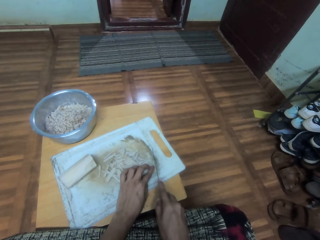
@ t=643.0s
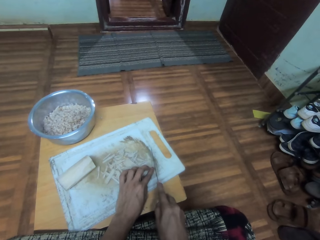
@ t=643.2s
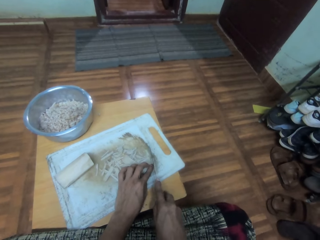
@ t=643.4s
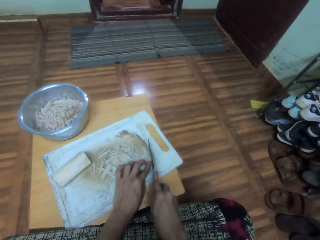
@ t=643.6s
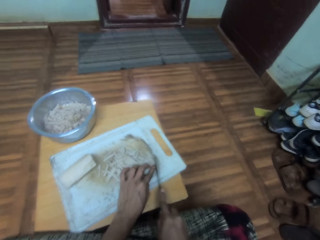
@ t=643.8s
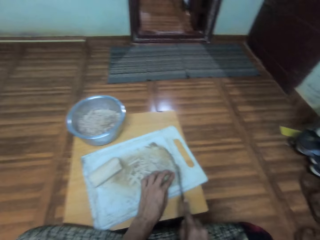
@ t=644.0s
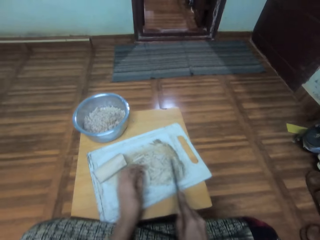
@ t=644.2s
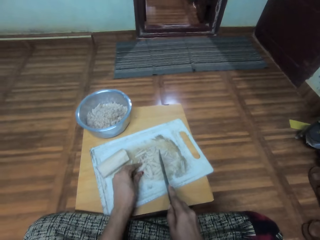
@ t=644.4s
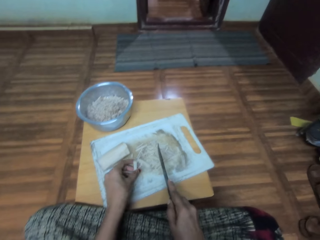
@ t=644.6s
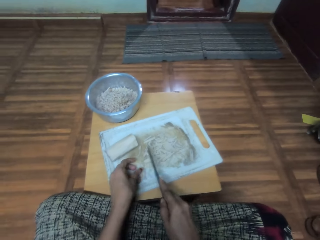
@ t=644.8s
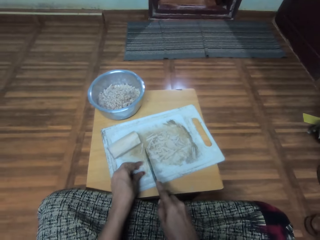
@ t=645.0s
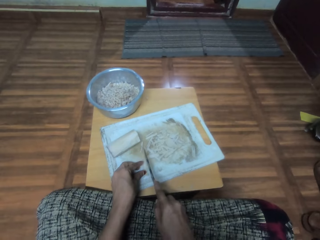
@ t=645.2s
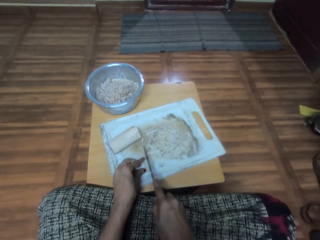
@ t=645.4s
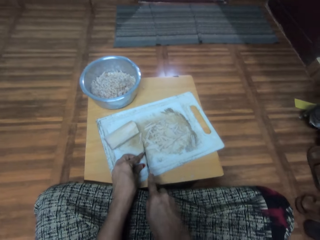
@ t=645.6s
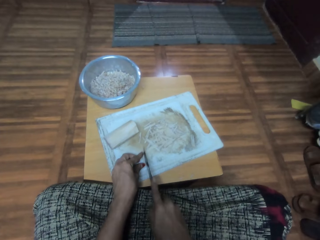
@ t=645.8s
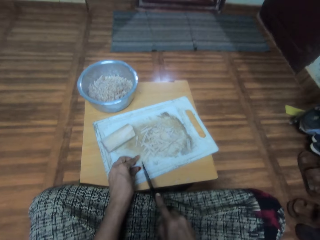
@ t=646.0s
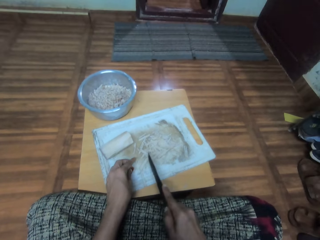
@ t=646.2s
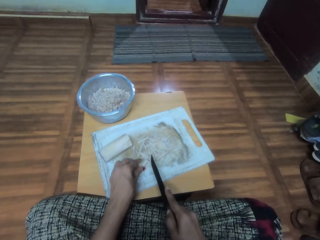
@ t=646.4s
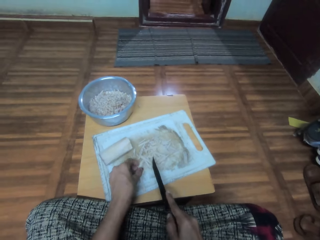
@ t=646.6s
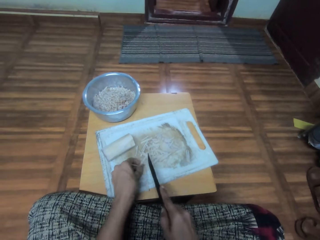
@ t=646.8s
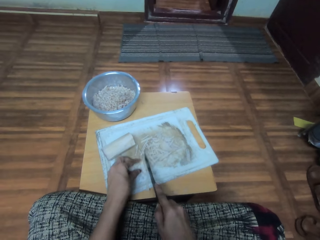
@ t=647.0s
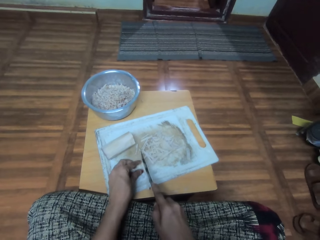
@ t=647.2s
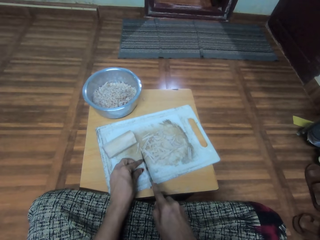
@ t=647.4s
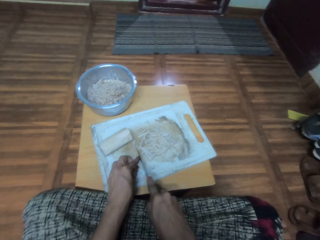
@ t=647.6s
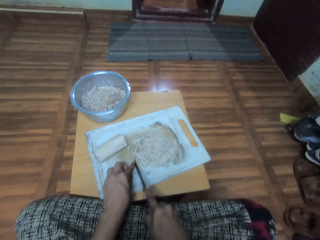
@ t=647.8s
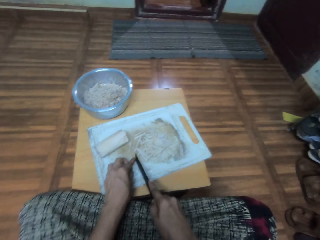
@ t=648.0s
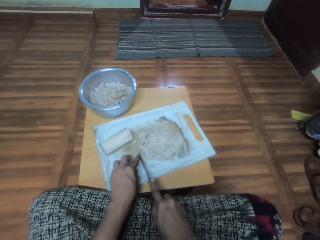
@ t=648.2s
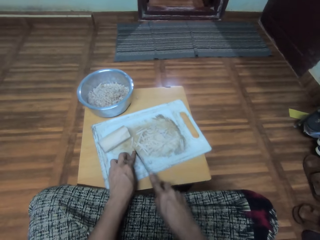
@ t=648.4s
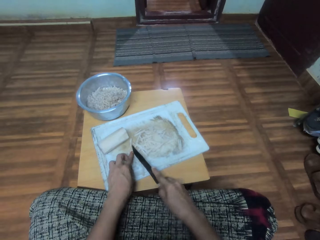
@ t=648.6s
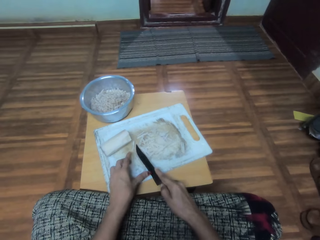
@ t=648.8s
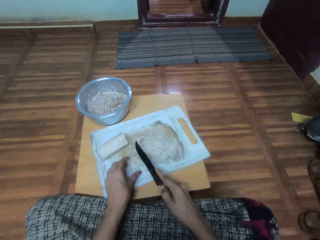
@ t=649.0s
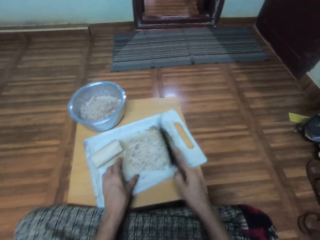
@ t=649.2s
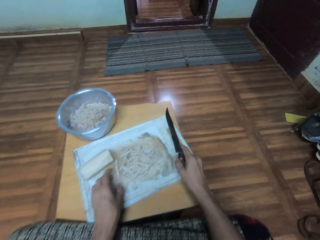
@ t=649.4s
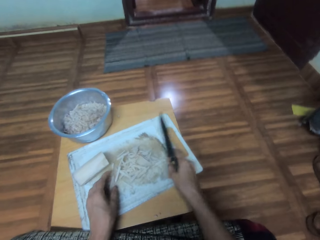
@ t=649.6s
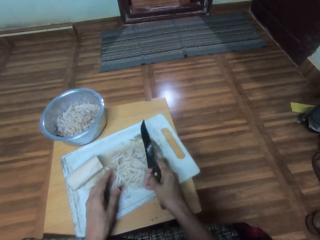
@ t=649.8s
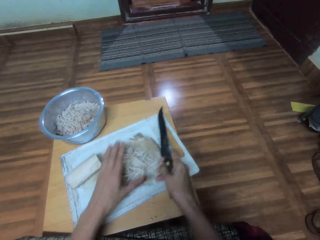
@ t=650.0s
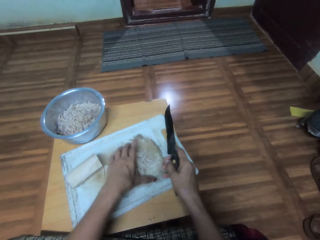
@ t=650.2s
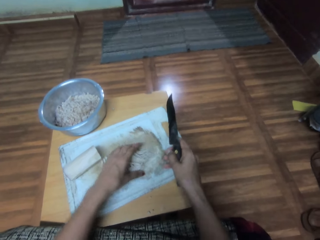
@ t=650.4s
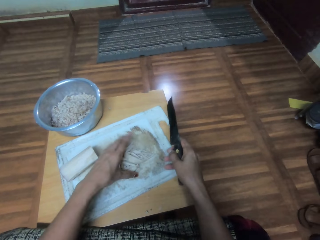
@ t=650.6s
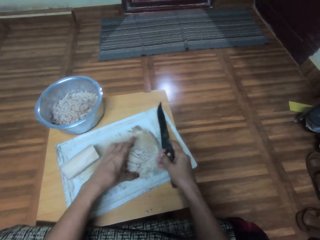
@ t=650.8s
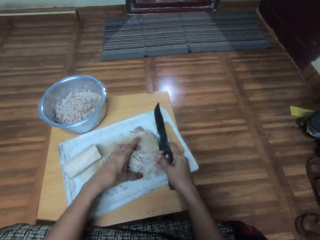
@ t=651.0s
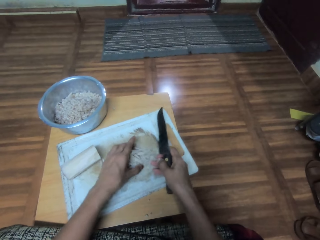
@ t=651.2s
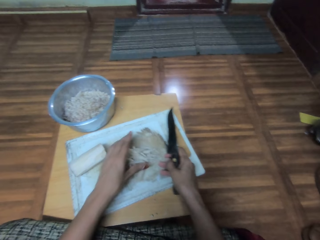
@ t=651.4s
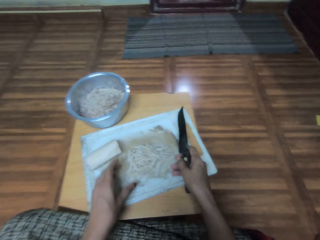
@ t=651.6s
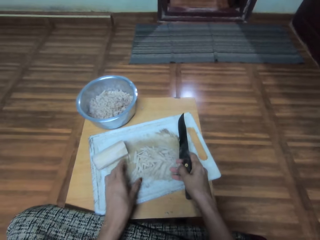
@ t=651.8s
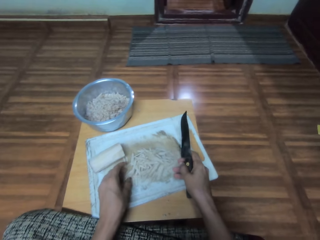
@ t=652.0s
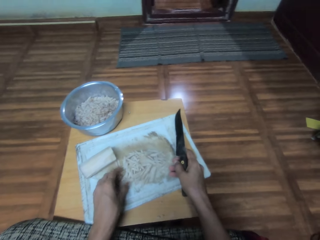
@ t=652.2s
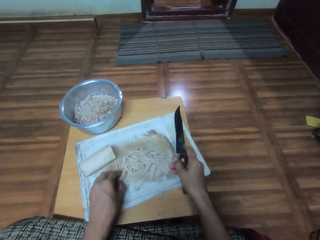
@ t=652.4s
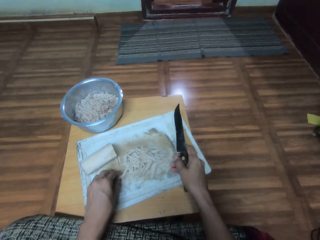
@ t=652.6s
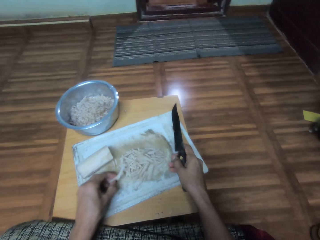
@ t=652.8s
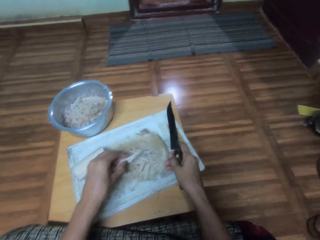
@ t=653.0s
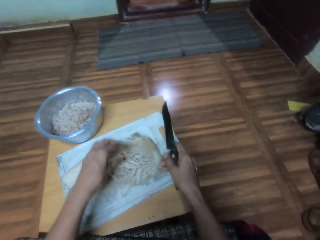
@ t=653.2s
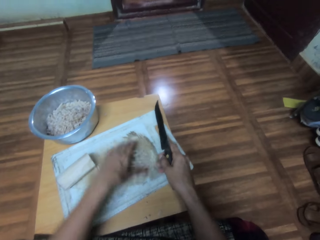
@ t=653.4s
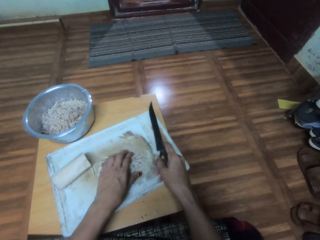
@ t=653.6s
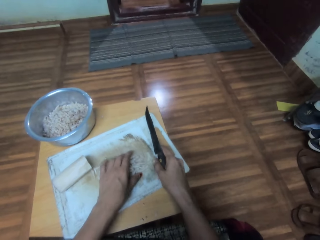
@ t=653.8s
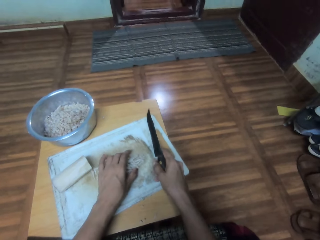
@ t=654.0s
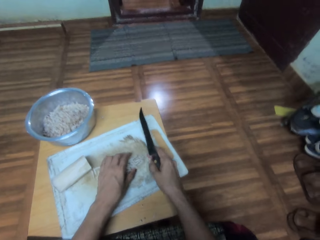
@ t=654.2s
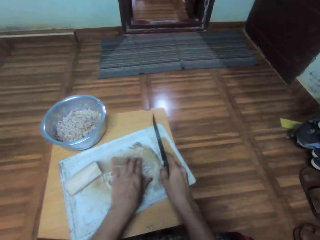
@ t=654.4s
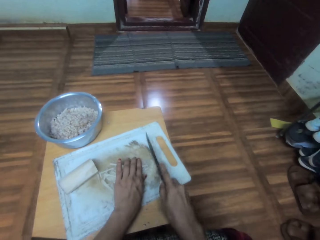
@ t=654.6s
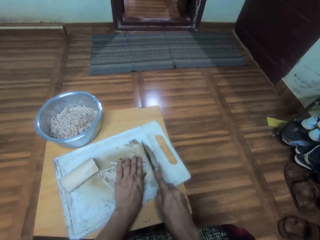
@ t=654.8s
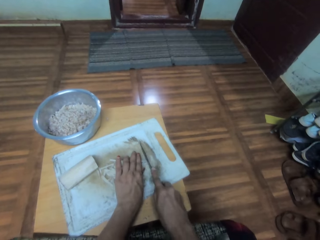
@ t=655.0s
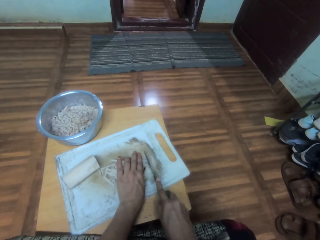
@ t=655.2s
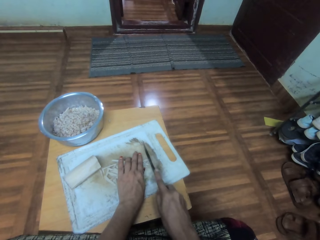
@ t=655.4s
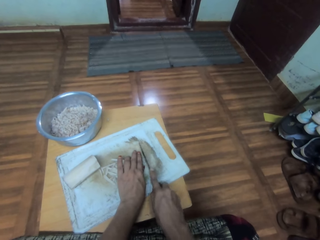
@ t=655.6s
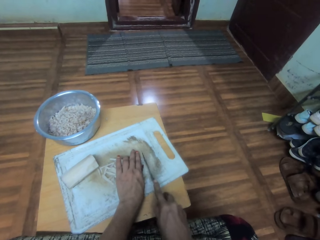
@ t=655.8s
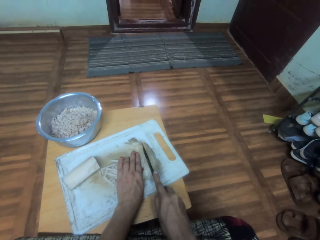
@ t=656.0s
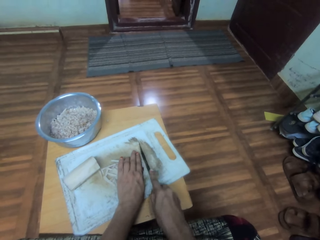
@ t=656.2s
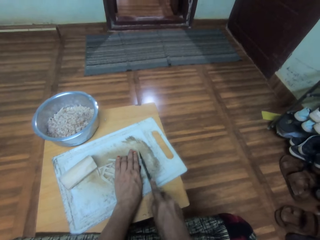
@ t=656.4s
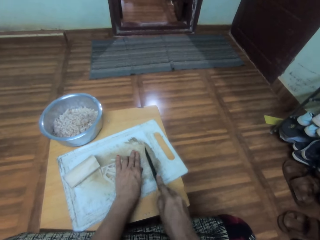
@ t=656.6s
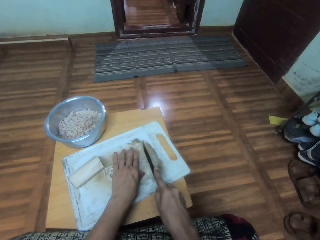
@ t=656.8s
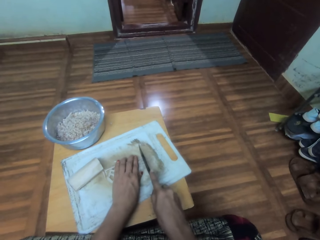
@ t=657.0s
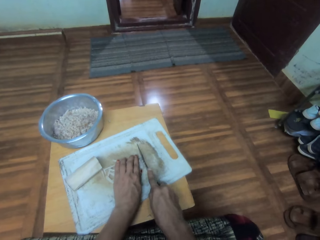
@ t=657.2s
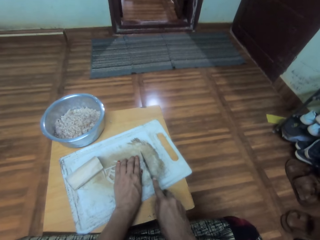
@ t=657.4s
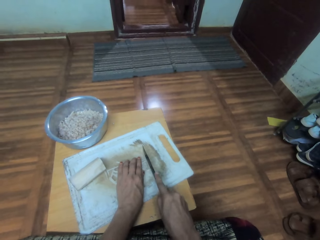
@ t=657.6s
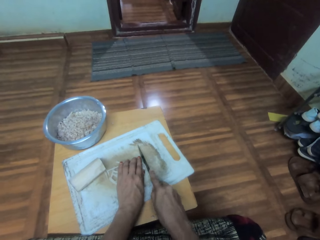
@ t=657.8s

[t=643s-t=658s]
The camera wearer chops the cassava with a knife. They move something on the chopping board. They cut something with the knife. They move something on the chopping board. They cut something with the knife.

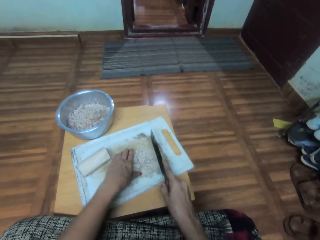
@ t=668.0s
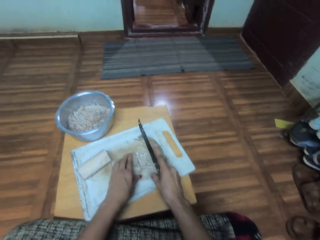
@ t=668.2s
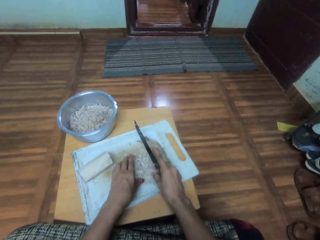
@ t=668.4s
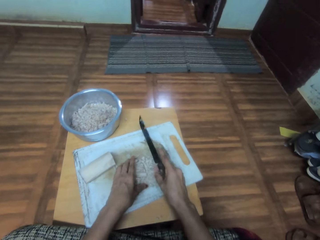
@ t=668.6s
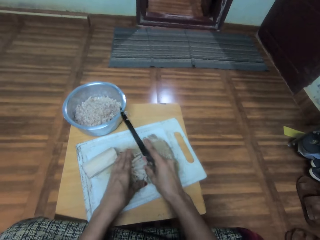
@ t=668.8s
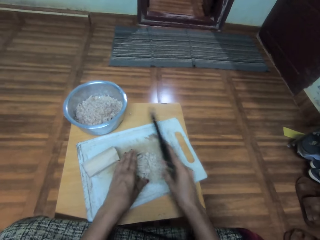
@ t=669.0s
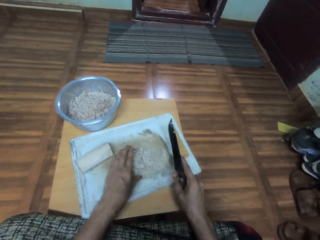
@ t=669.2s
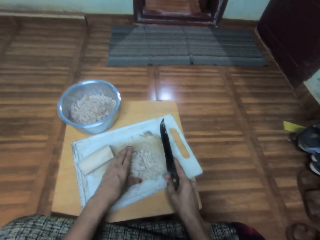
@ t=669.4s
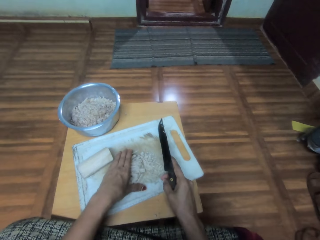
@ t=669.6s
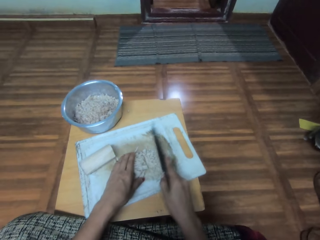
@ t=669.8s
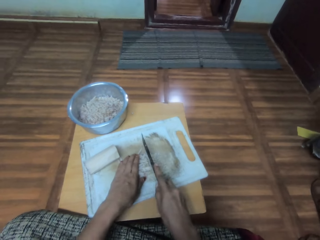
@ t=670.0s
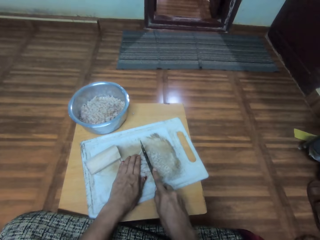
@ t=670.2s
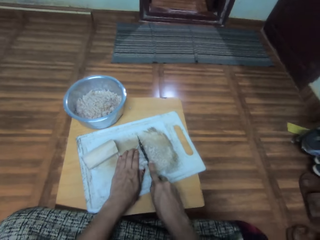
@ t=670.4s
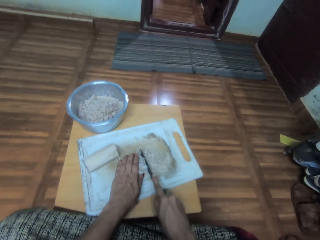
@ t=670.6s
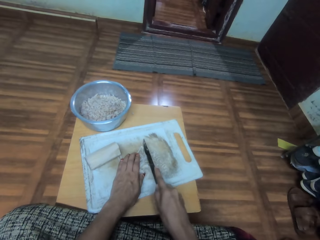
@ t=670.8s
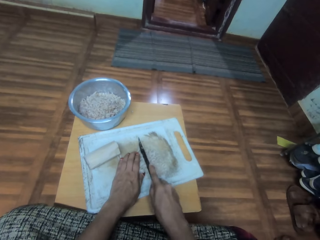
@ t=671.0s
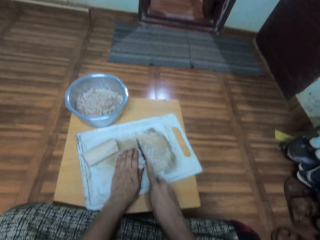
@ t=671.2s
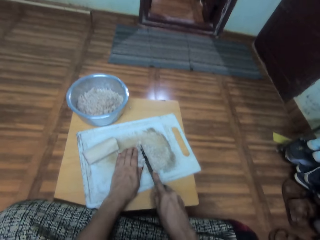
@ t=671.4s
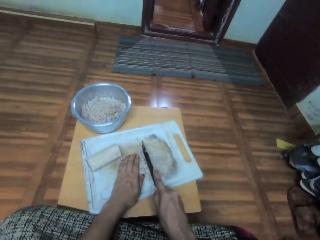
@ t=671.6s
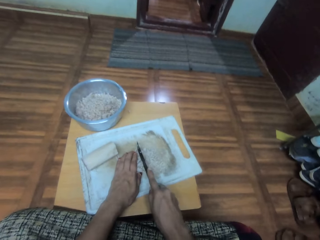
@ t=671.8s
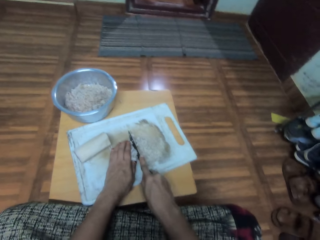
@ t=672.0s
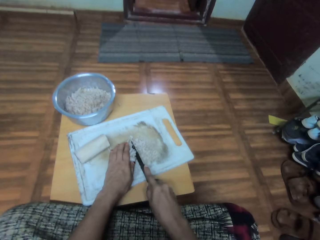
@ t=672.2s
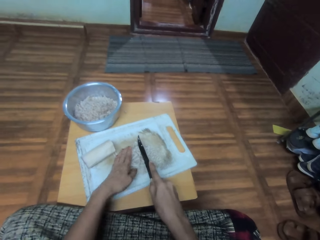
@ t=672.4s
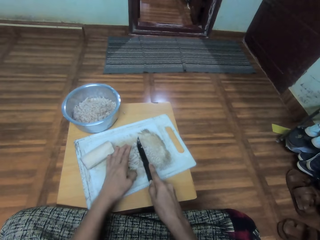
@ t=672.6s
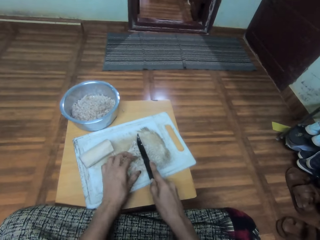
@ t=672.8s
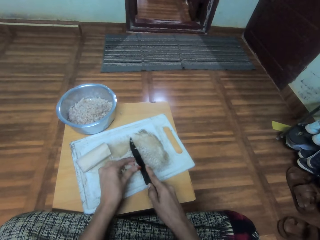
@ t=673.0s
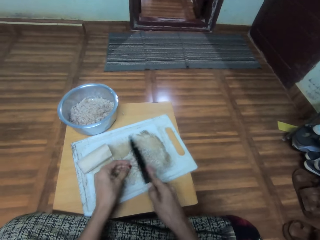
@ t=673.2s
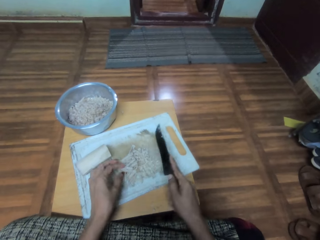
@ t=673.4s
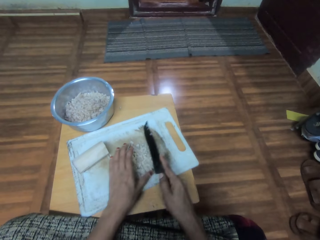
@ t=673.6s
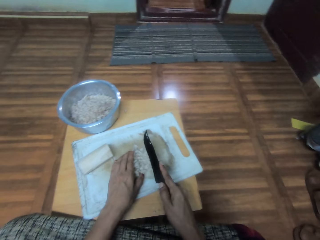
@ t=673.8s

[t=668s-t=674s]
The camera wearer removes something from the knife.
